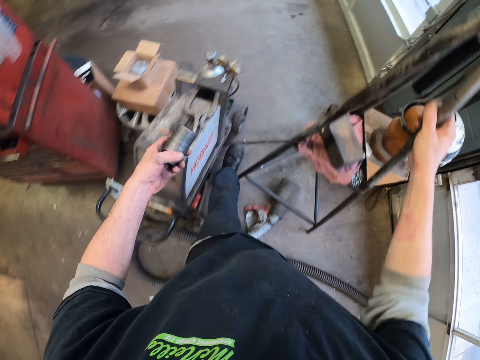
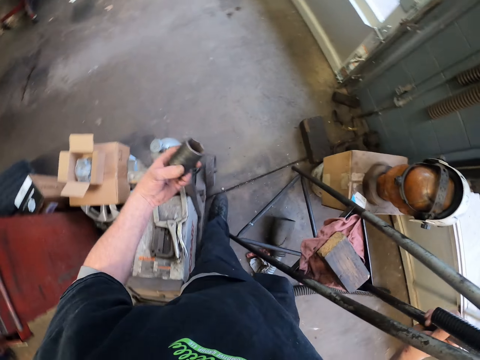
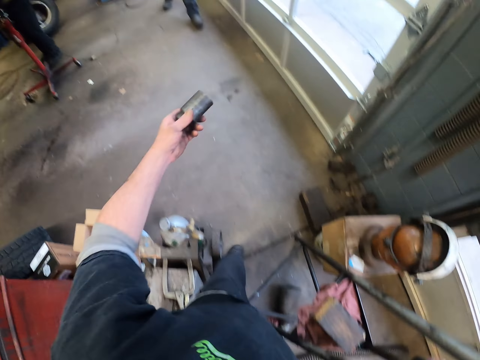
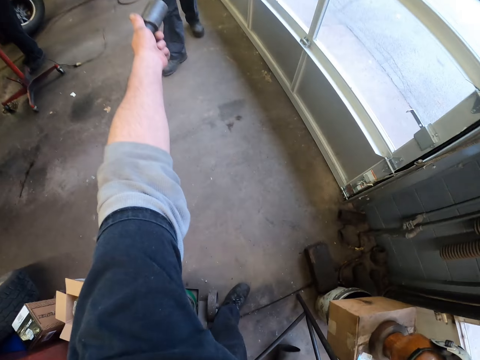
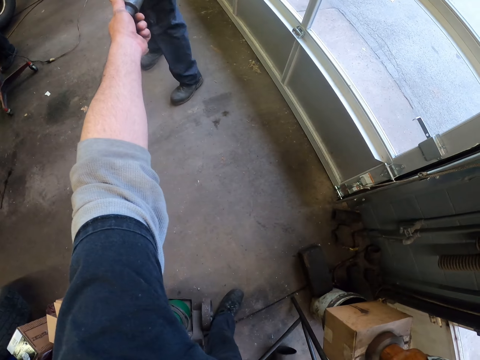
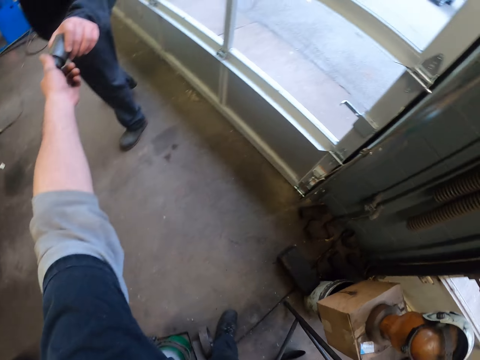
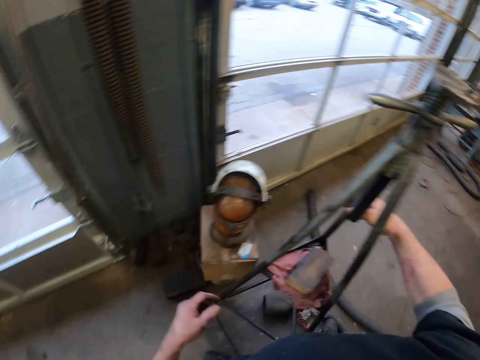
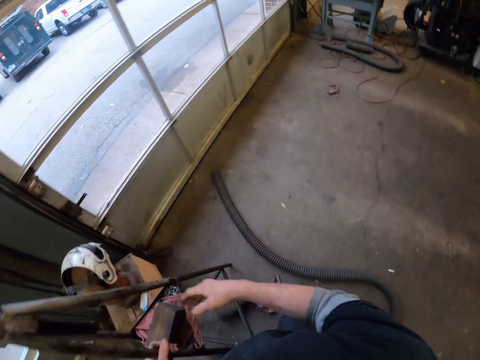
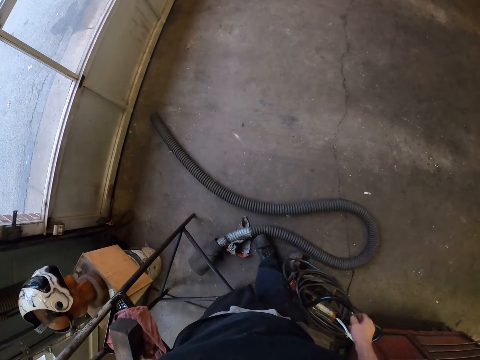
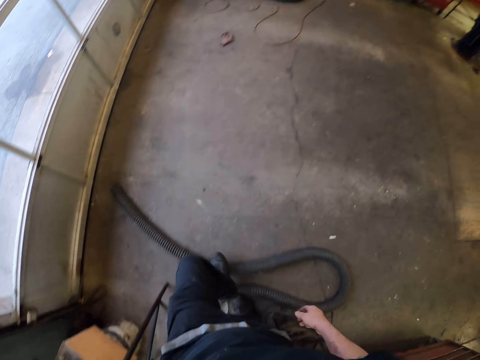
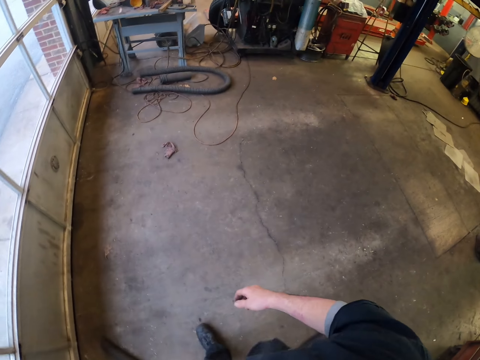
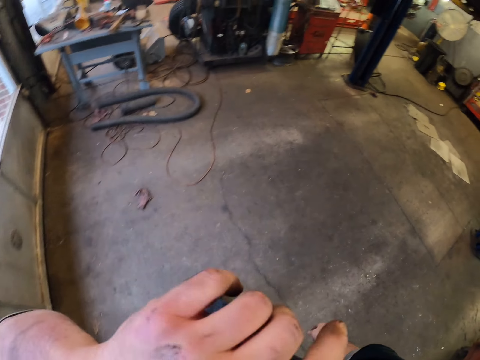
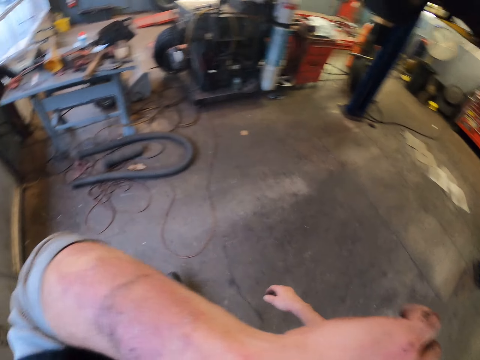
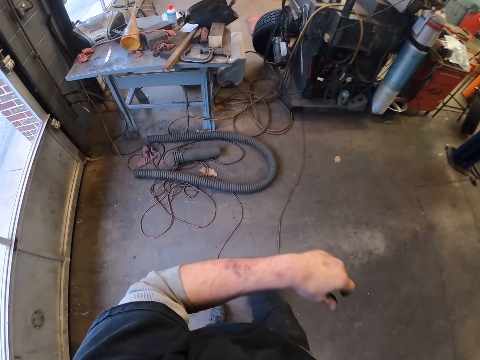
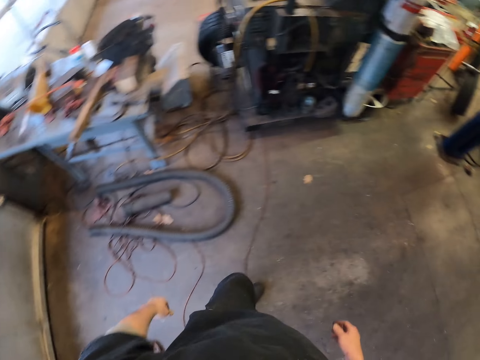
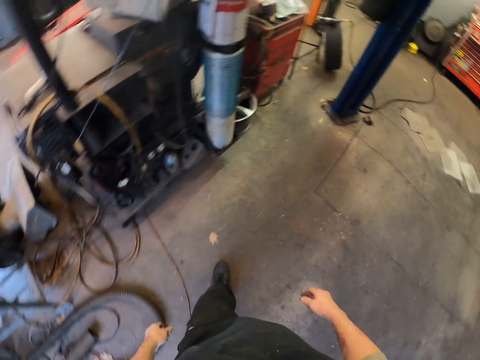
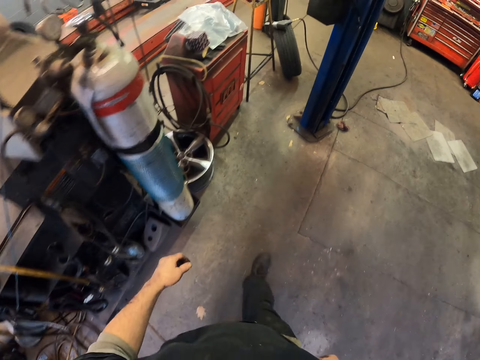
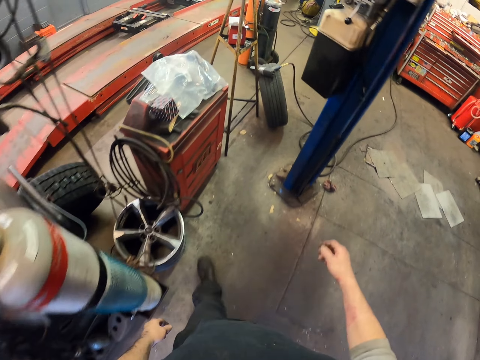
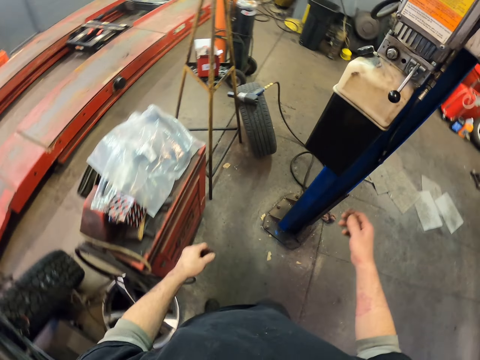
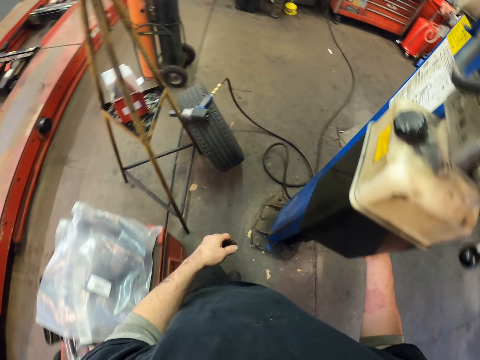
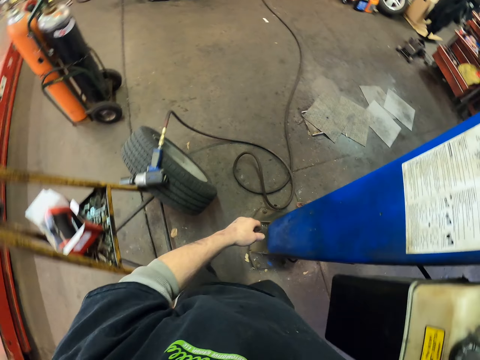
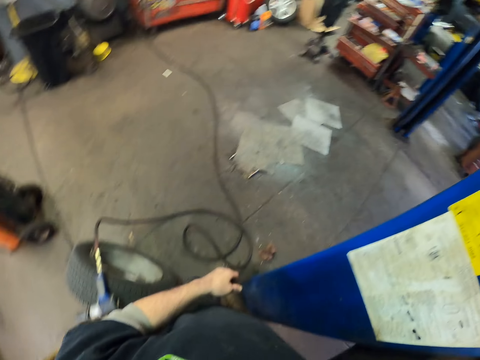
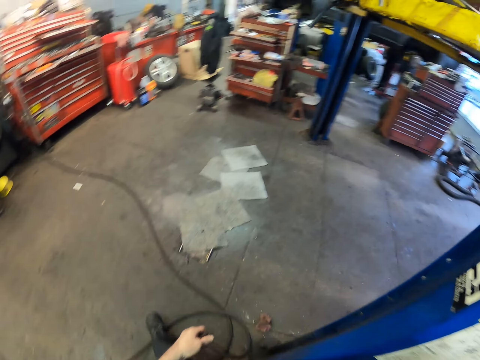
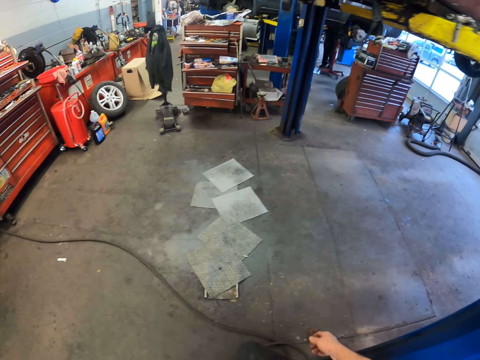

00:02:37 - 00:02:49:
The camera wearer moves the metal ladder. They give the metal to a man. They walk around.

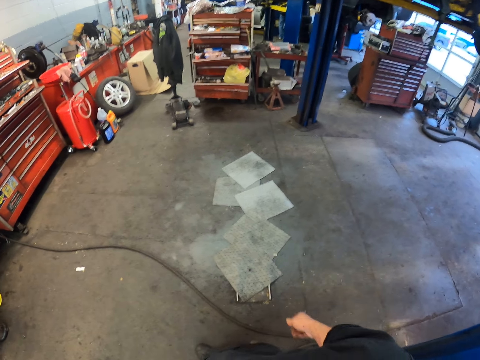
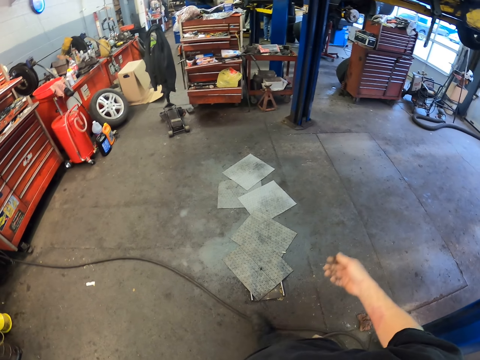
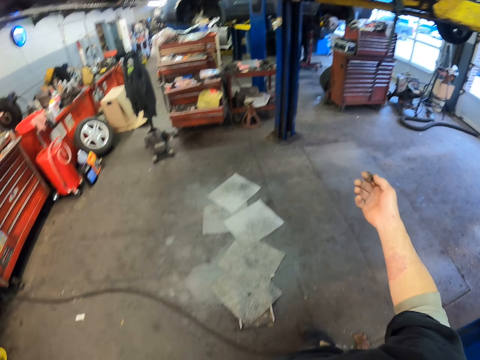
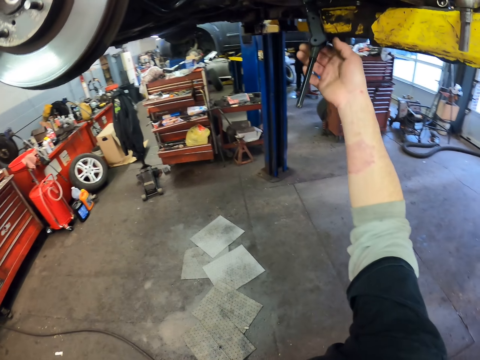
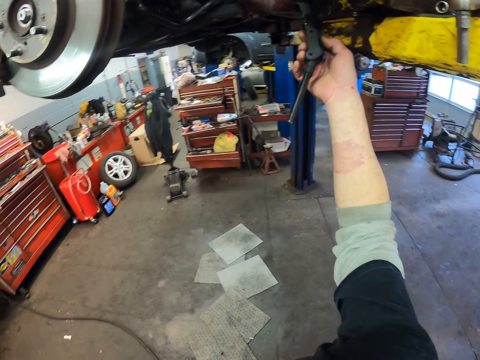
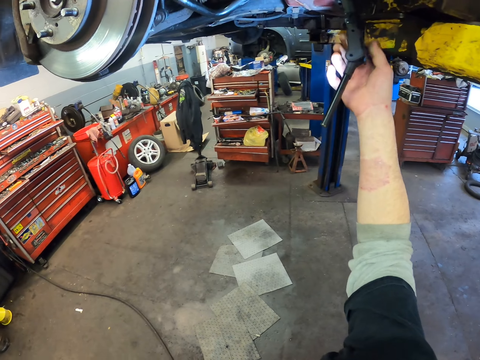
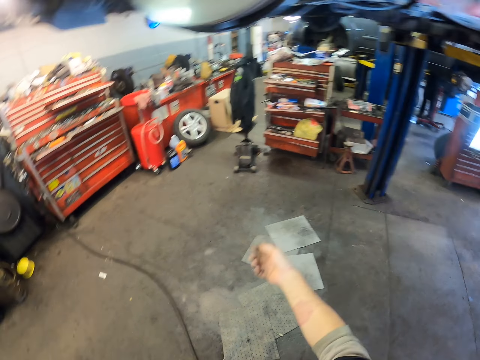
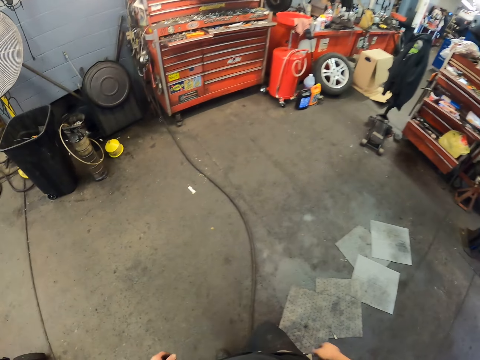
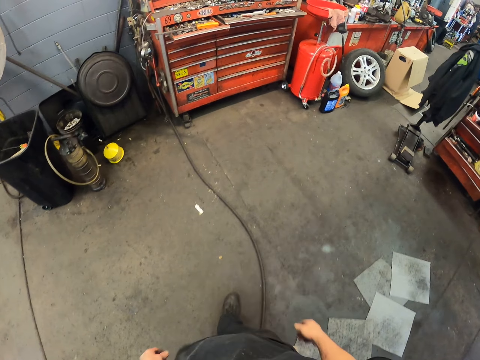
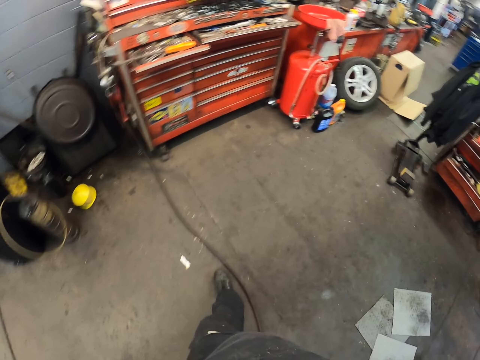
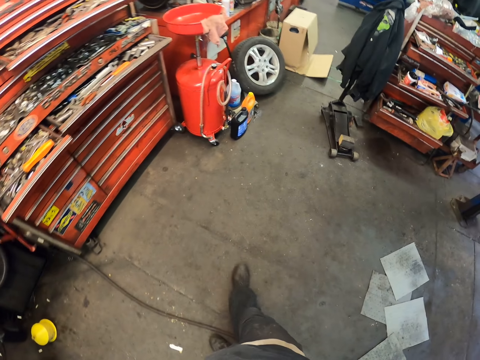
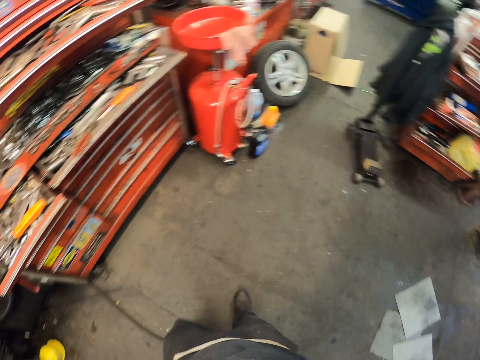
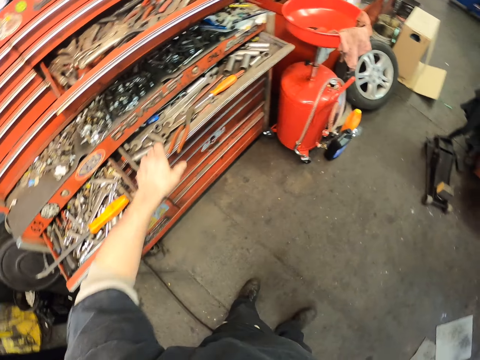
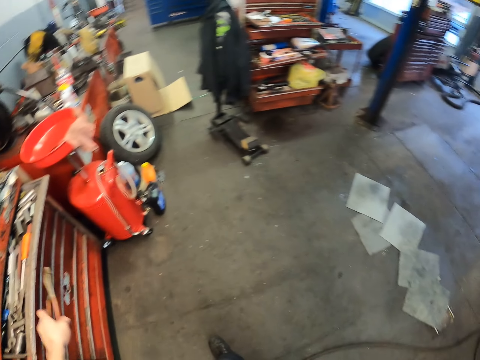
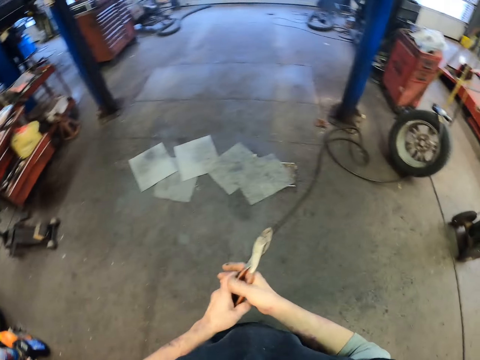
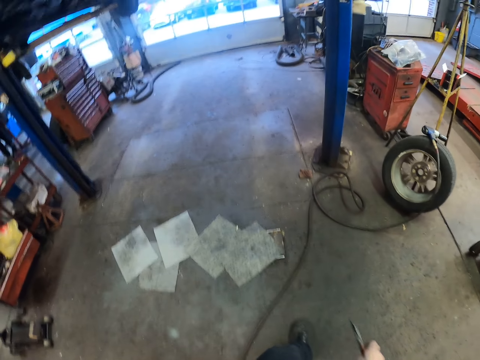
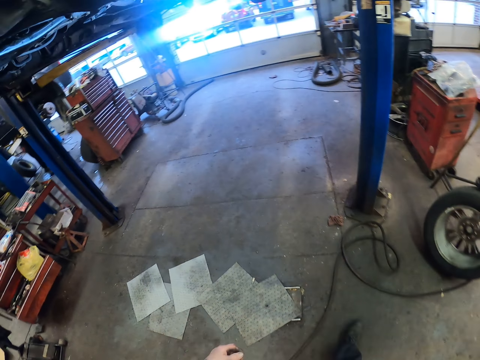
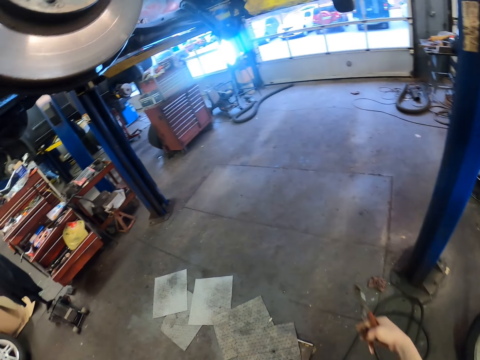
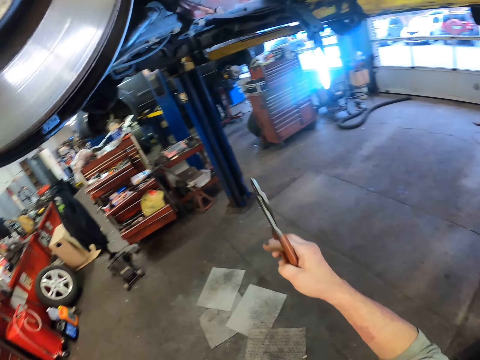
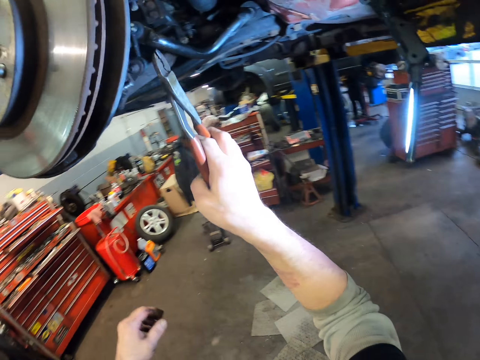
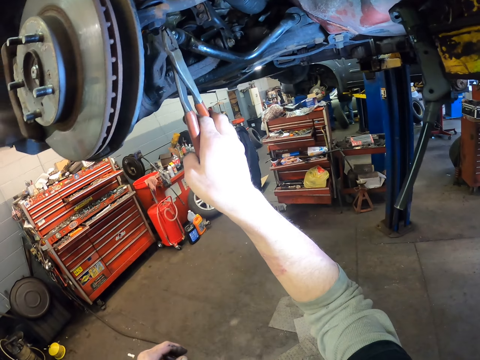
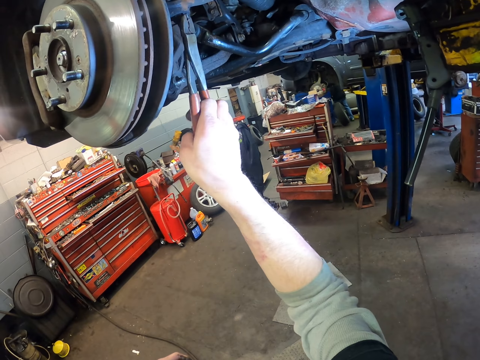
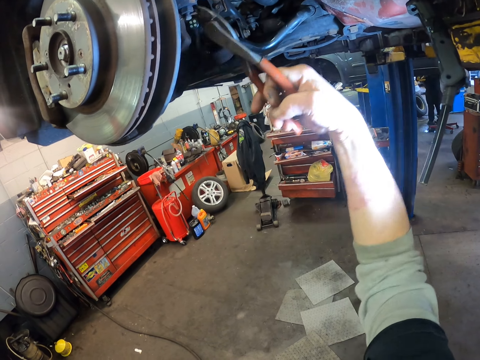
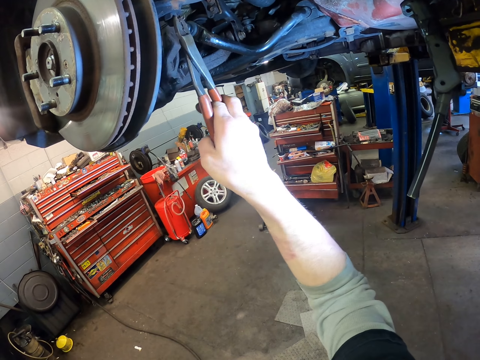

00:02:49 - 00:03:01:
The camera wearer lights the hand light. They walk around. They pick up the pliers. They remove a nut with the pliers. They cut something.

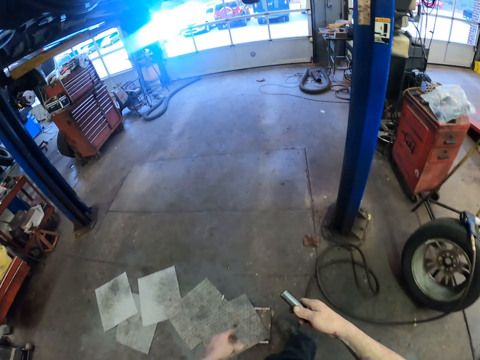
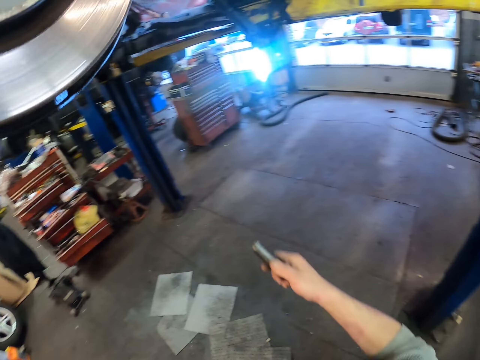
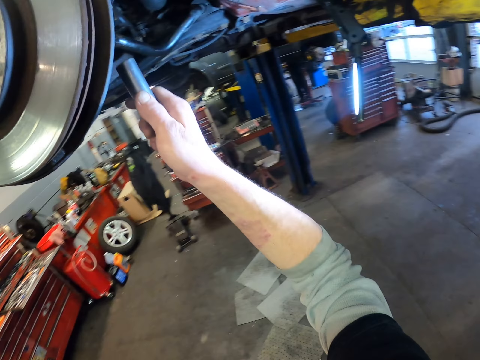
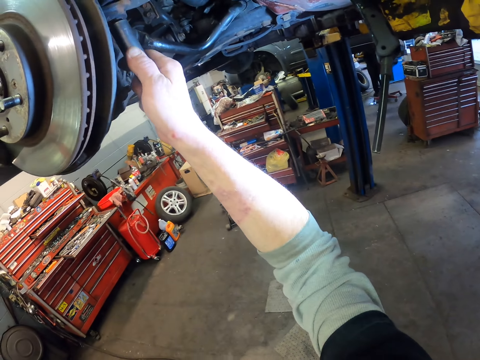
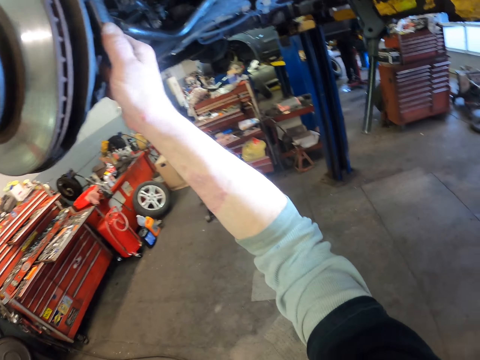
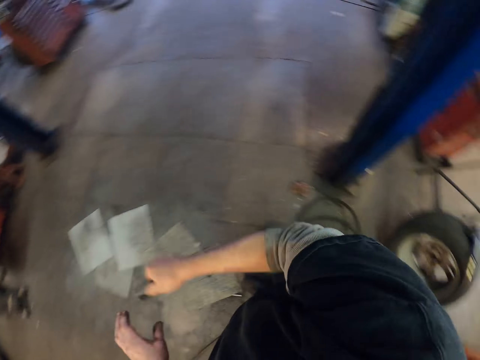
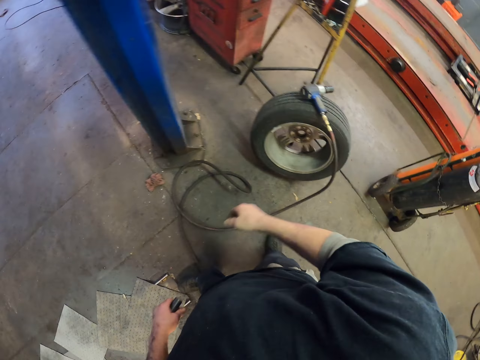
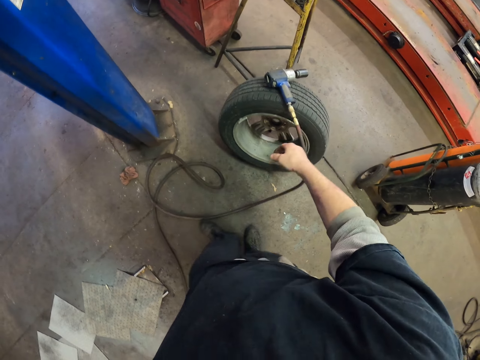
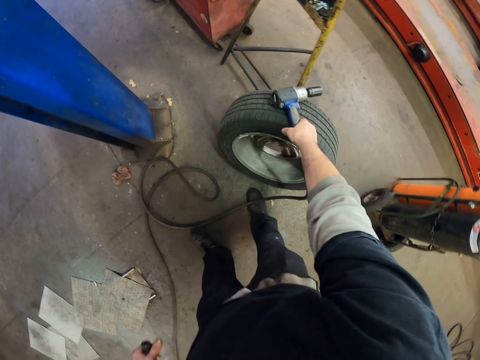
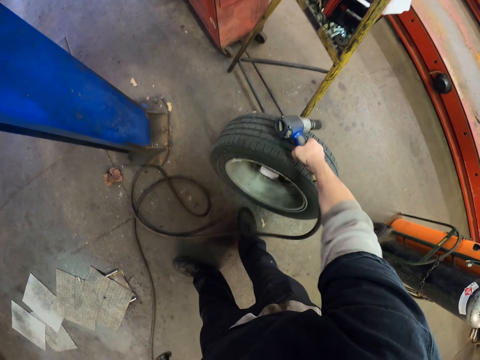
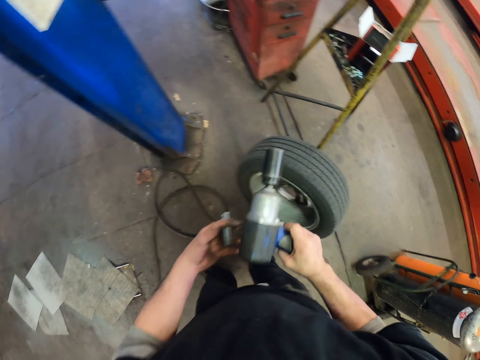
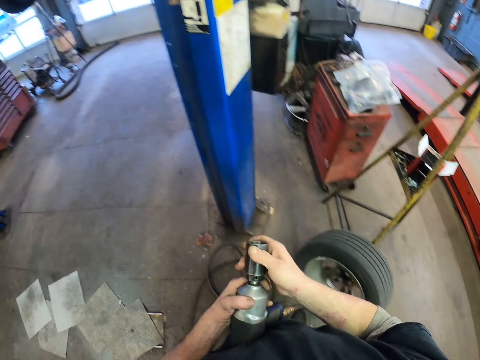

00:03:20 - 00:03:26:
The camera wearer fixes metal to the vehicle. They screw something. They pick up the drill from the car tire, and remove metal from the drill.
